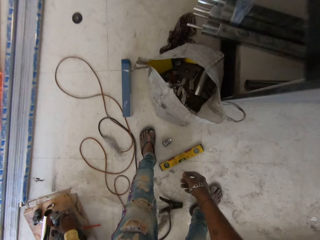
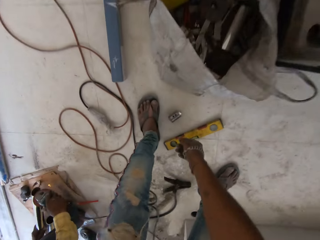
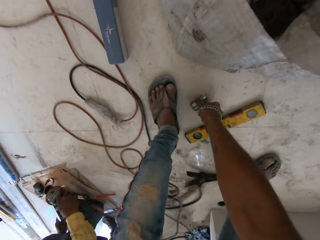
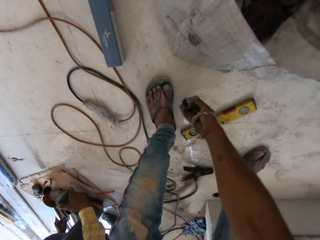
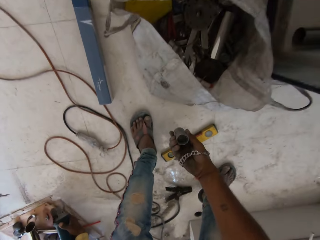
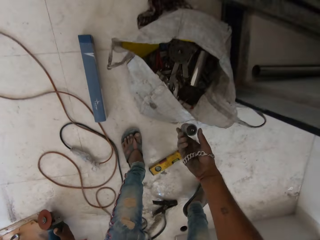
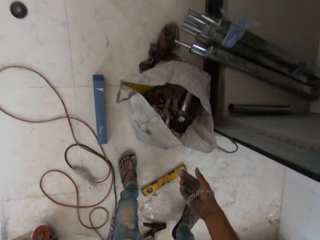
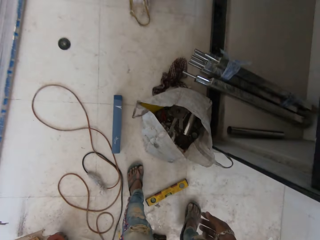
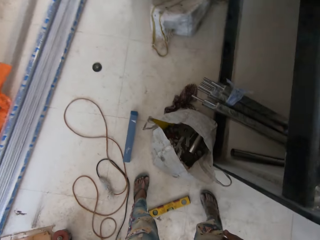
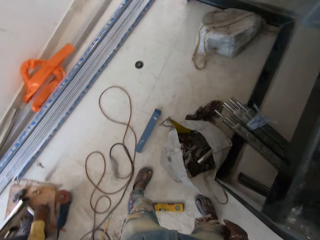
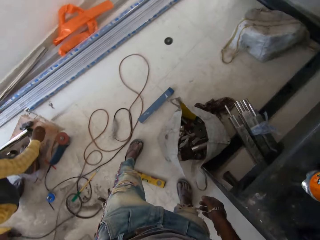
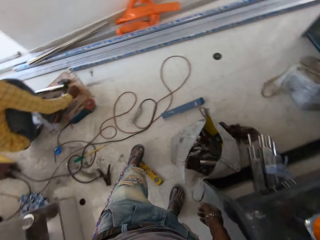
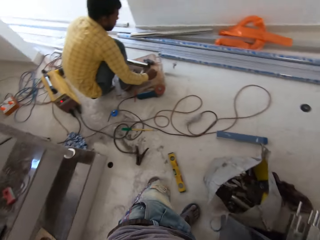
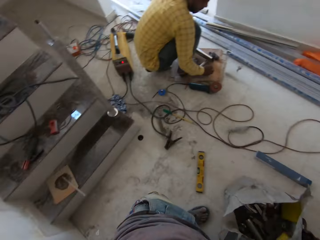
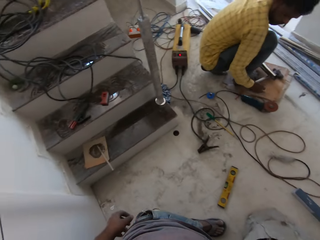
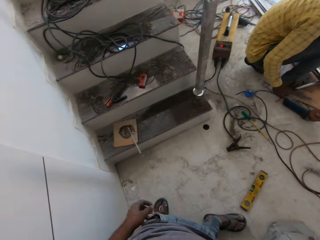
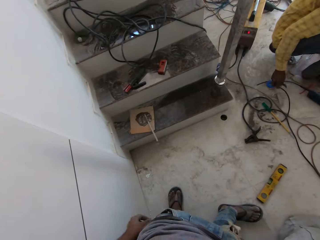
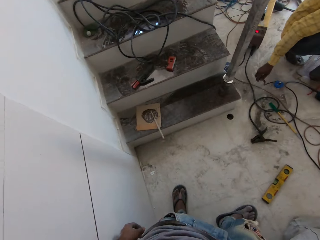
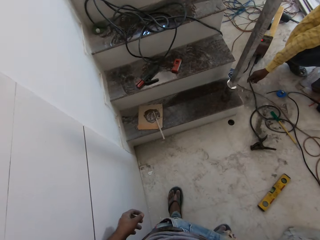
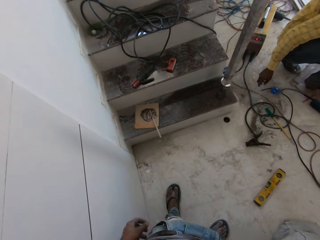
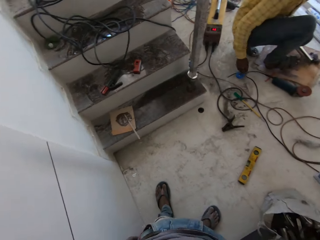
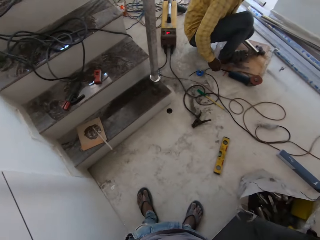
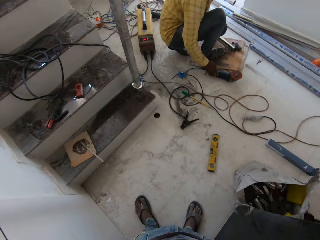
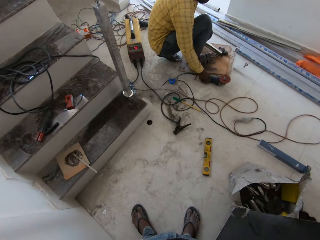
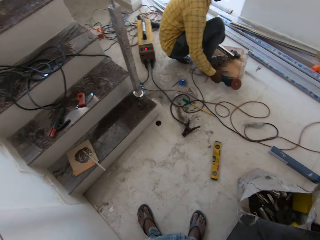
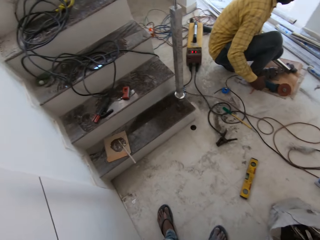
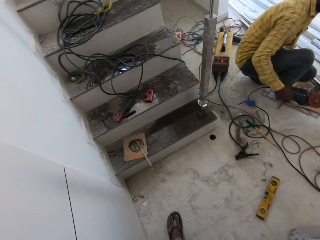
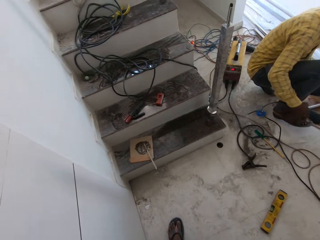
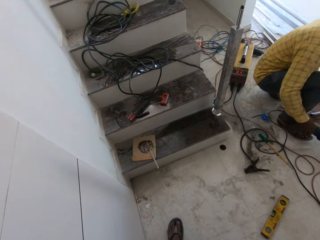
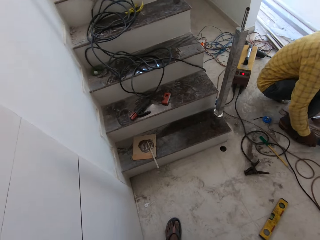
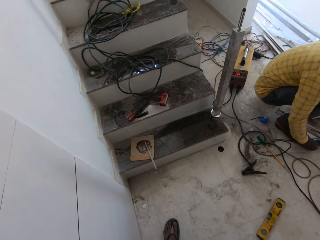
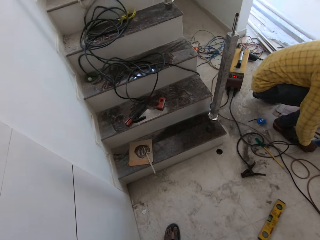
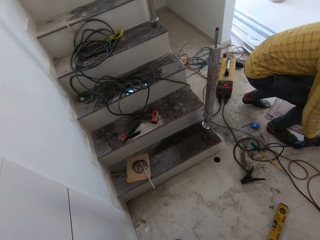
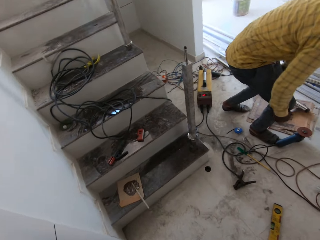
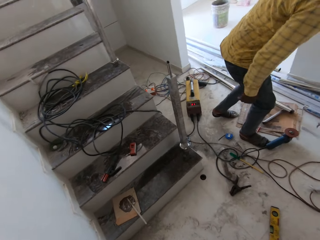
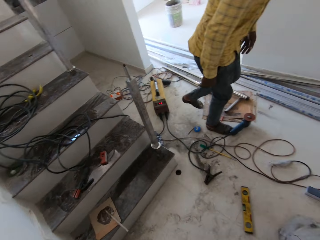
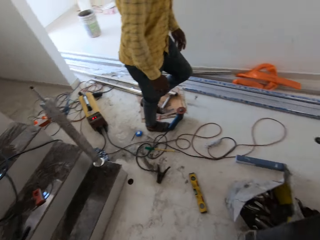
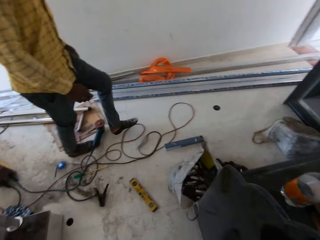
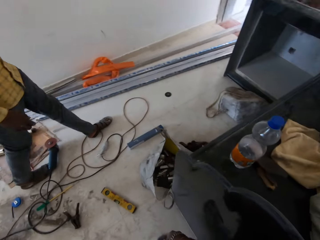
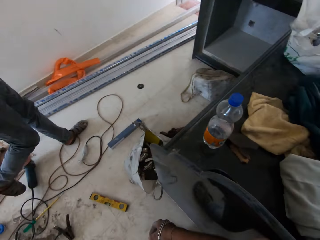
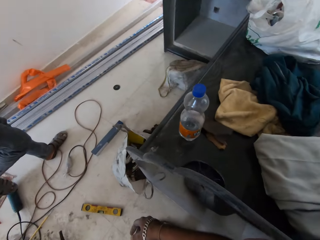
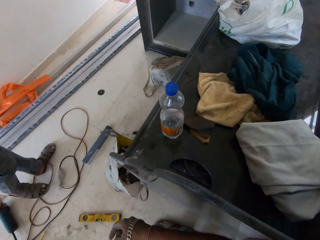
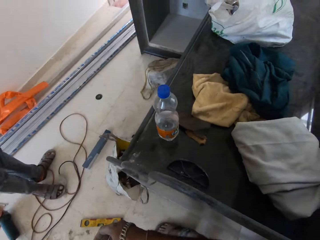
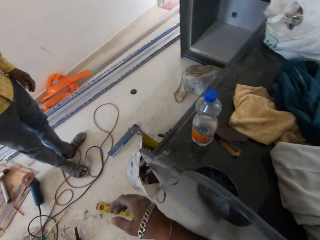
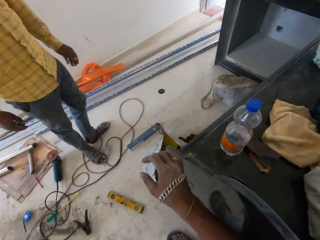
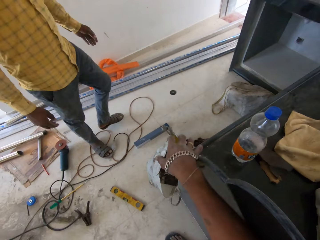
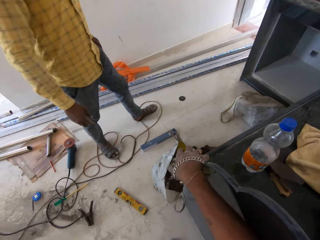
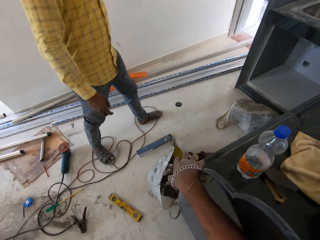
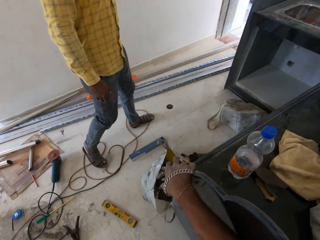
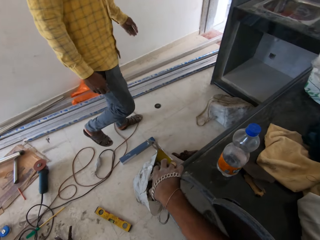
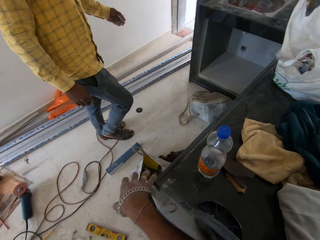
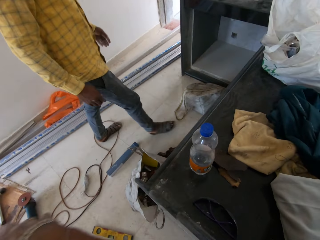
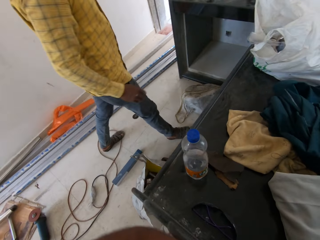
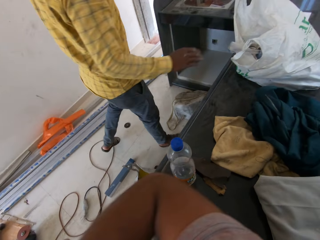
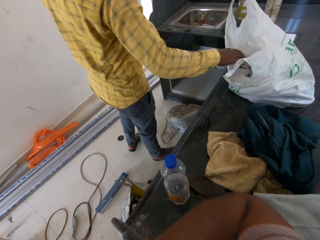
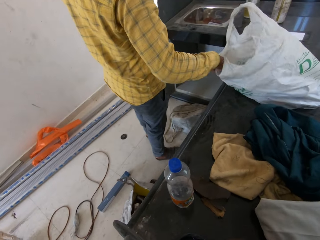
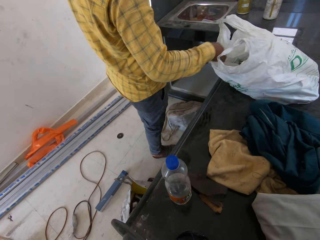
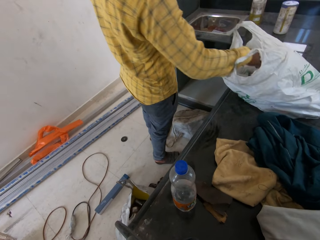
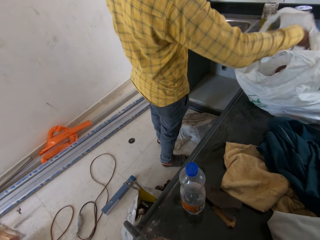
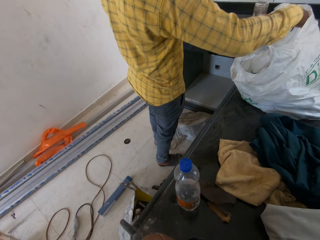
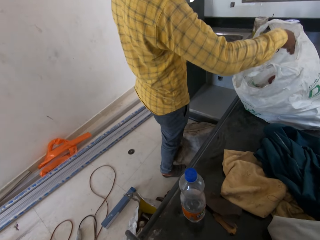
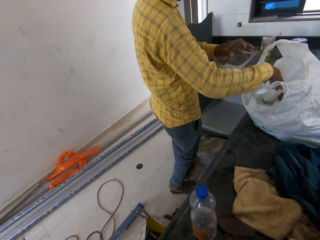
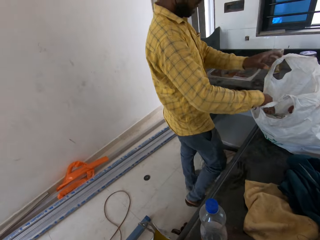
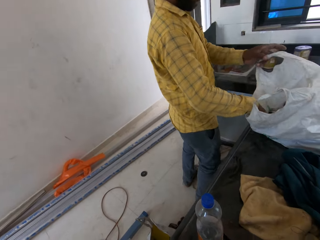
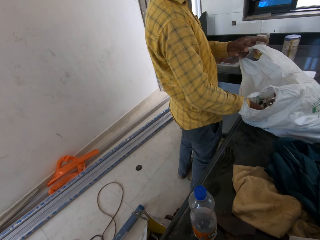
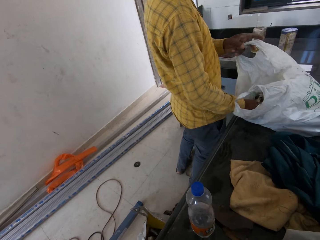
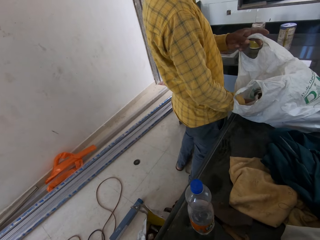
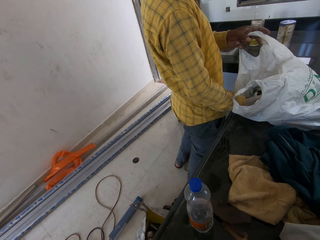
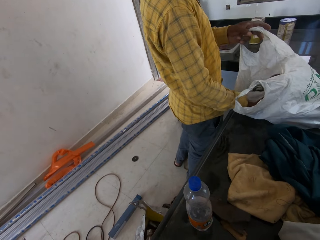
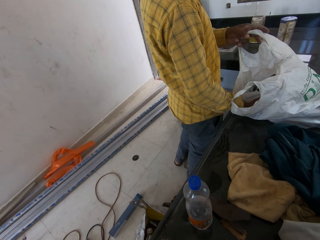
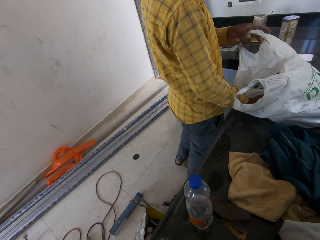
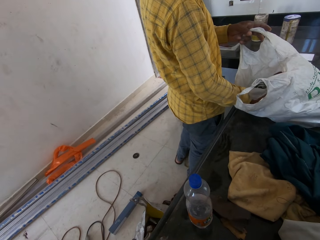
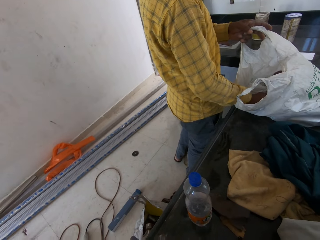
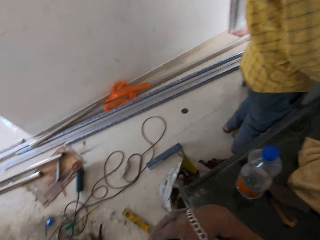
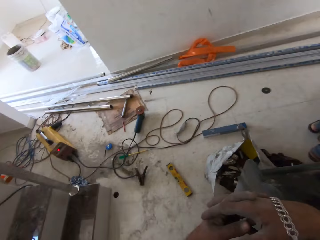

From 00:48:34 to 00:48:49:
The man drops the grinder on the floor with his right hand. The camera wearer picks a metal from the floor with his right hand. He drops the metal in the sack with his right hand. The man picks the grinder from the floor with his right hand and drops the grinder on the floor with his right hand. The man walks around. The man touches the polythene bag on the slab with his right hand. The camera wearer interacts with the man. The man holds the polythene bag with his left hand.

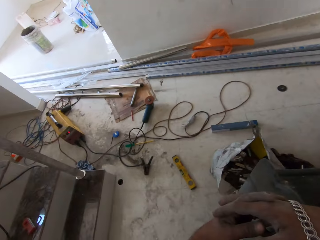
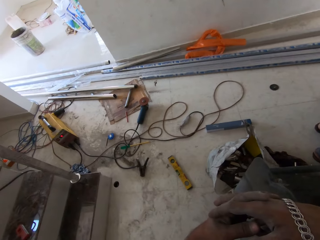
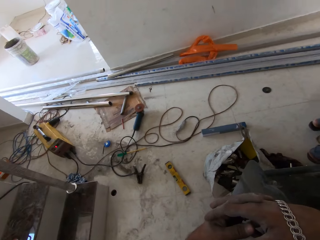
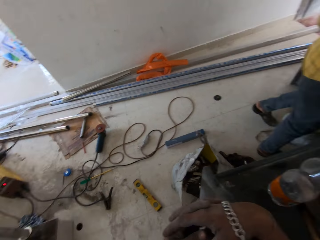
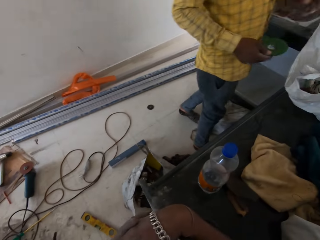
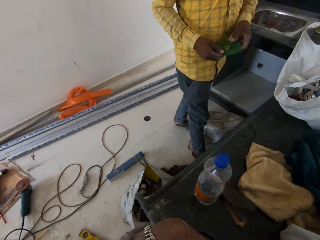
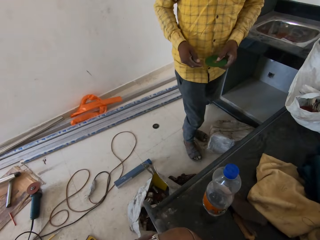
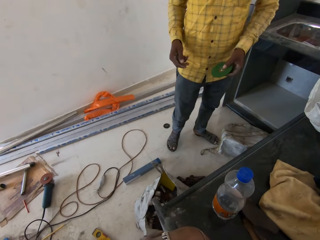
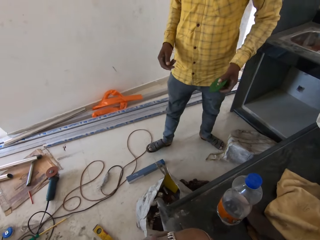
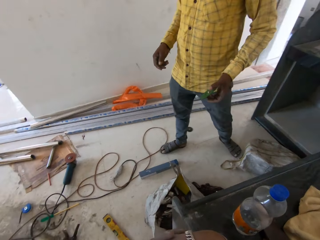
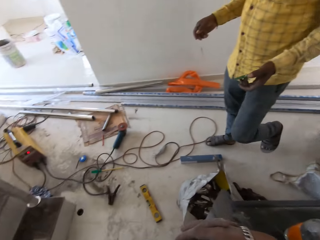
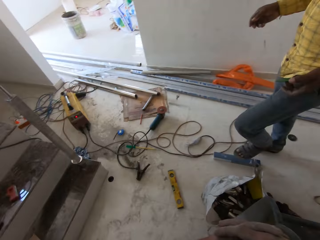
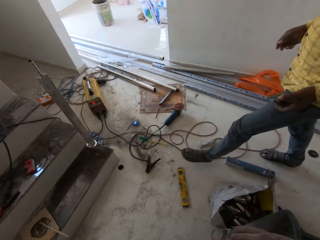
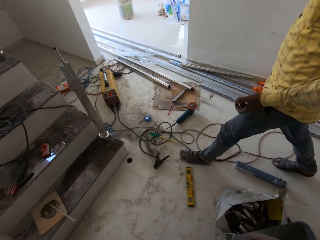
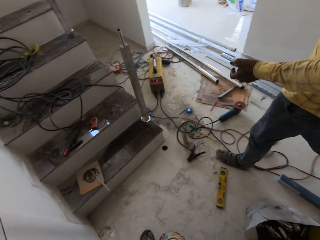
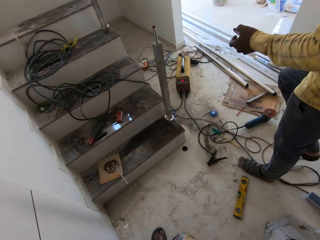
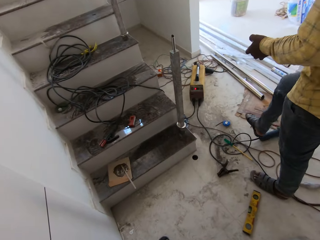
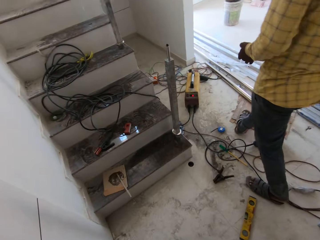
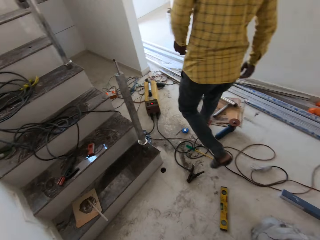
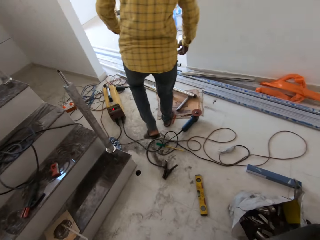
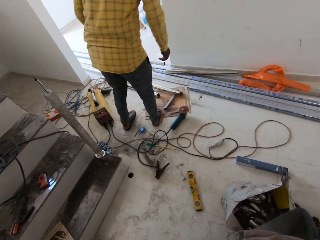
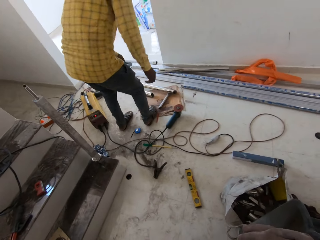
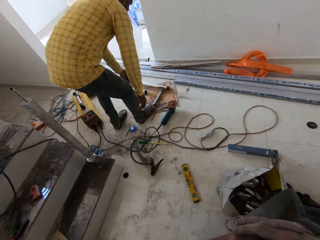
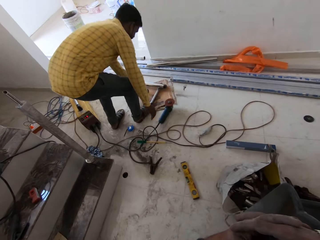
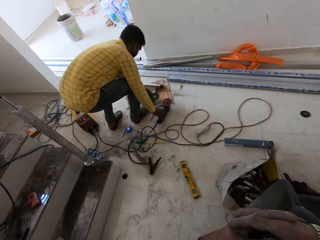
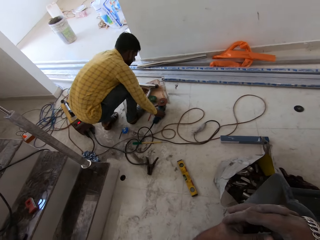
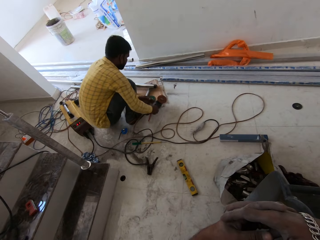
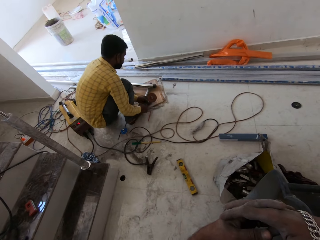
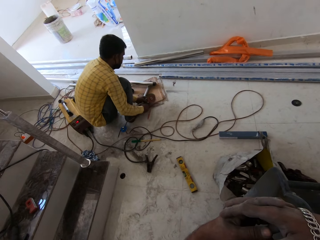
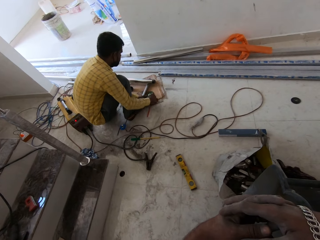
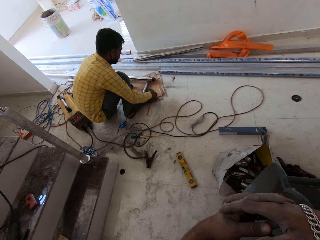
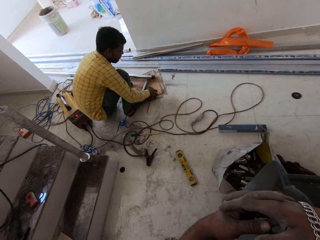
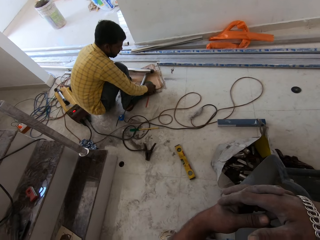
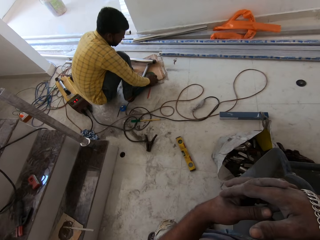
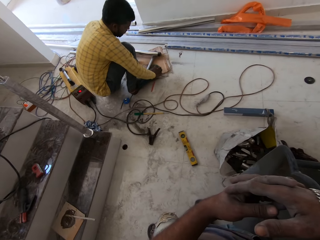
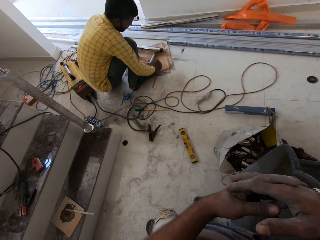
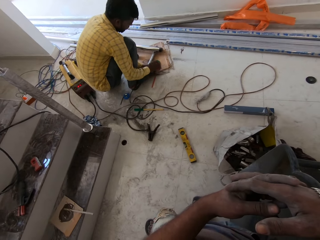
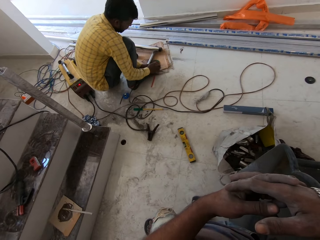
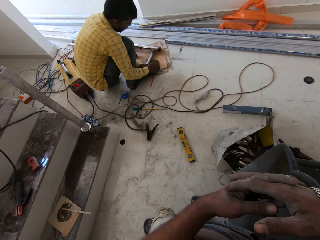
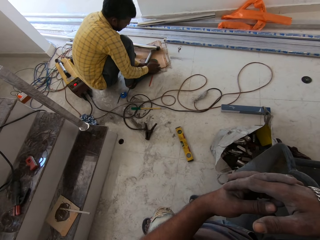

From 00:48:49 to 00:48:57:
The man holds a cutting disc with his right hand. He holds the cutting disc with both hands. He holds the cutting disc with his left hand. He picks the grind disk. He walks around. He drops the cutting discs on a paper on the floor with his left hand. He picks the grinder from the floor with his right hand. He holds the grinder with both hands. He holds the grinder with his left hand. He removes the cutting disc from the grinder in his left hand with his right hand. He fixes the electric grinder.
